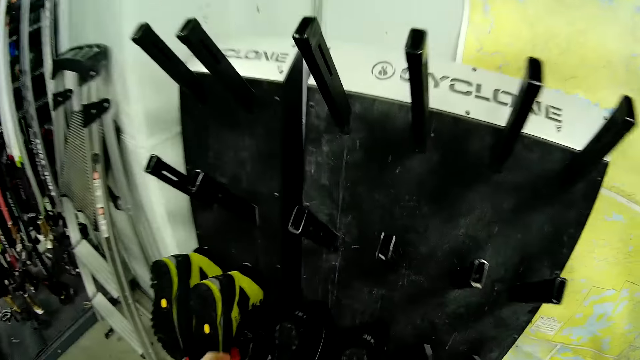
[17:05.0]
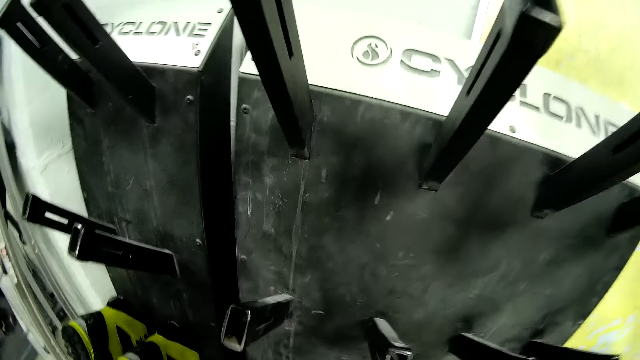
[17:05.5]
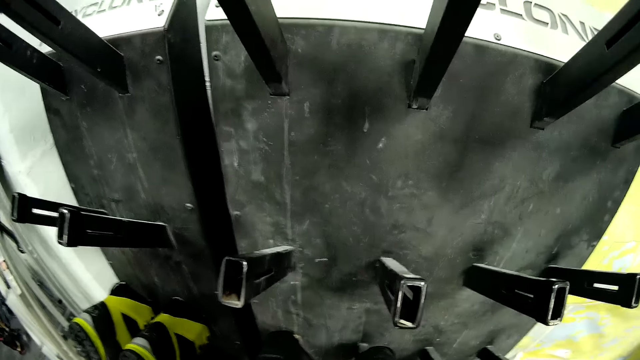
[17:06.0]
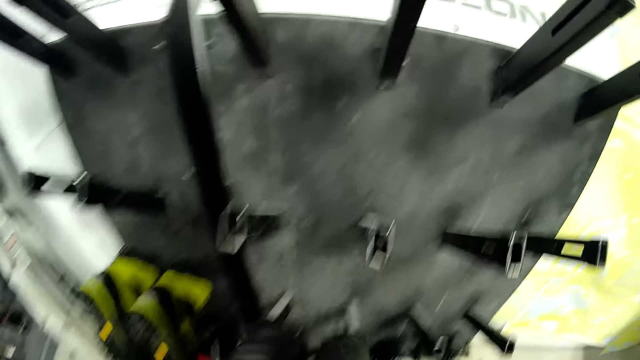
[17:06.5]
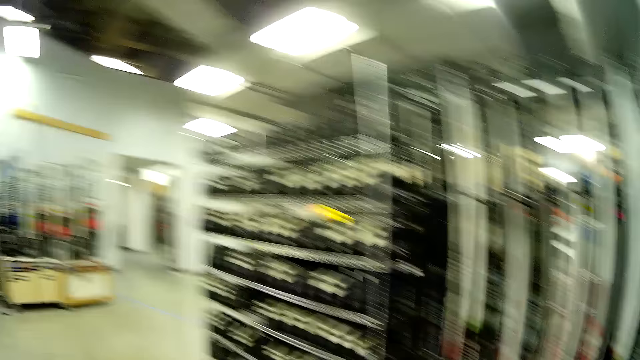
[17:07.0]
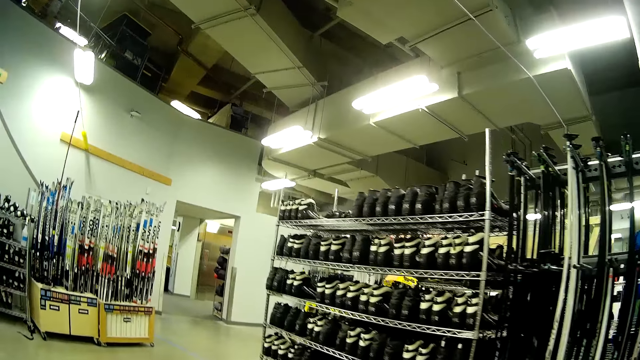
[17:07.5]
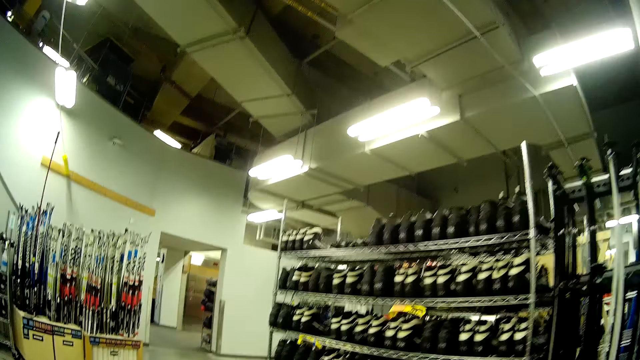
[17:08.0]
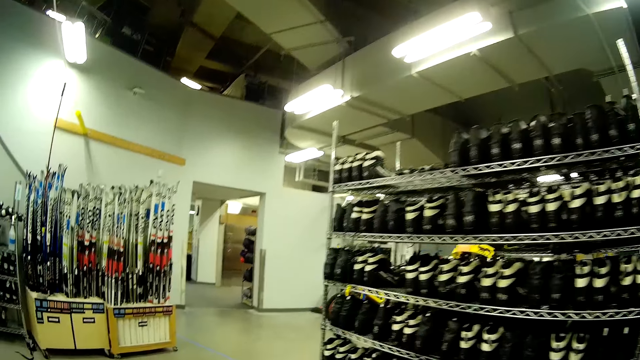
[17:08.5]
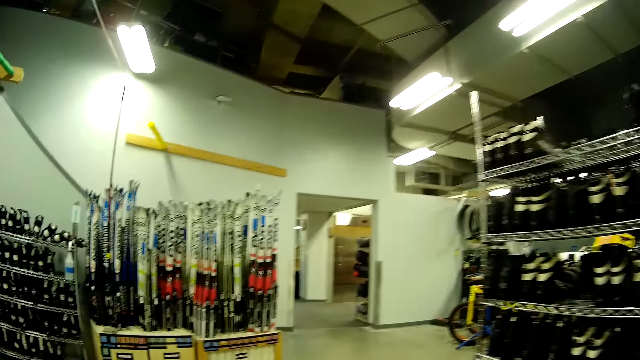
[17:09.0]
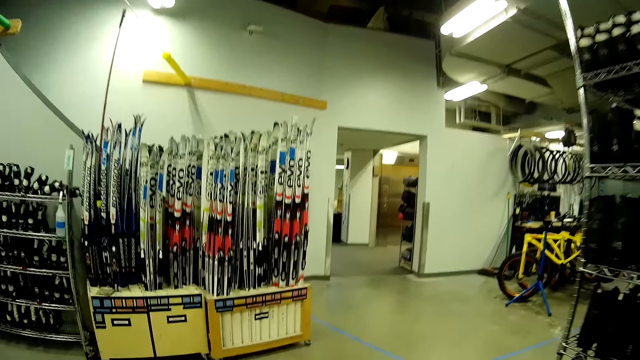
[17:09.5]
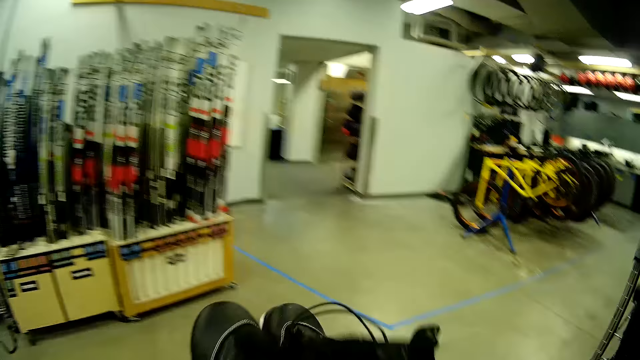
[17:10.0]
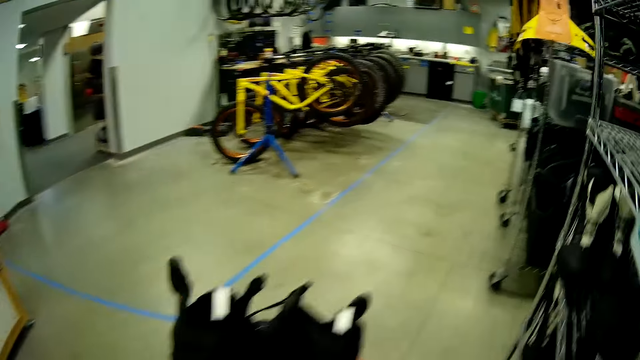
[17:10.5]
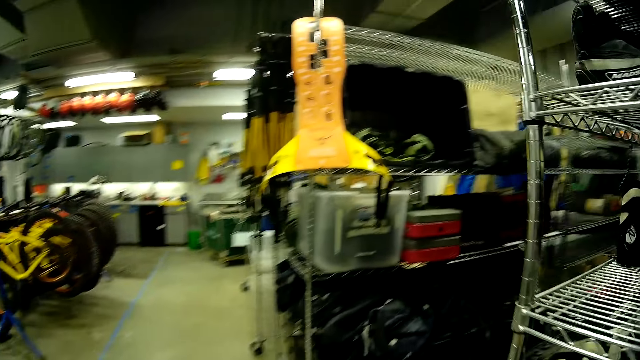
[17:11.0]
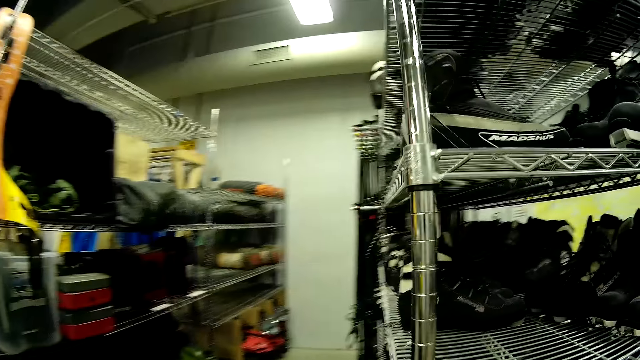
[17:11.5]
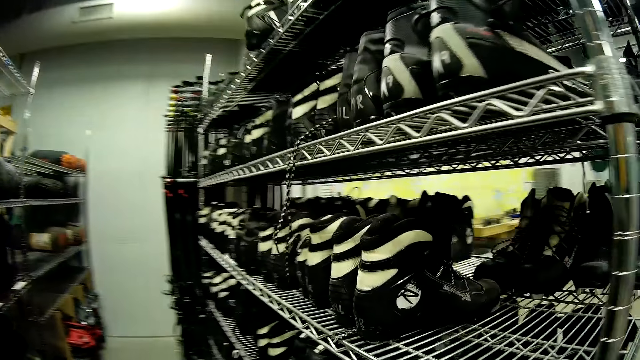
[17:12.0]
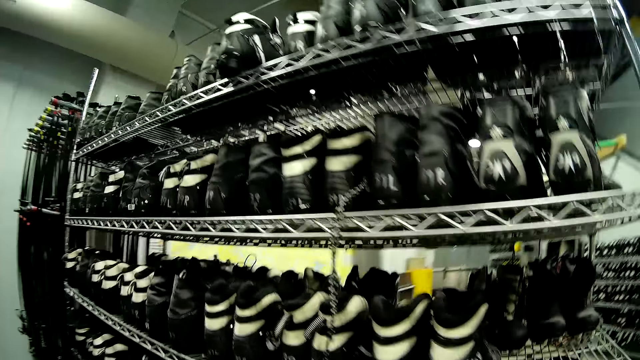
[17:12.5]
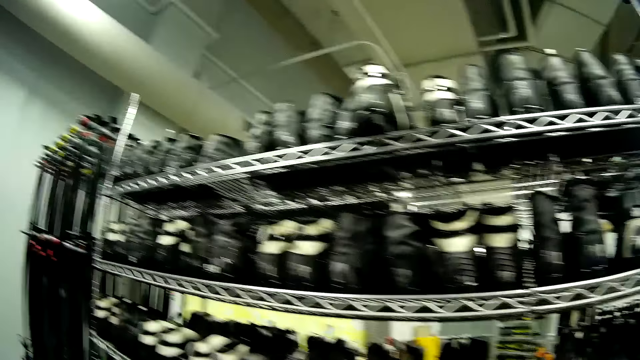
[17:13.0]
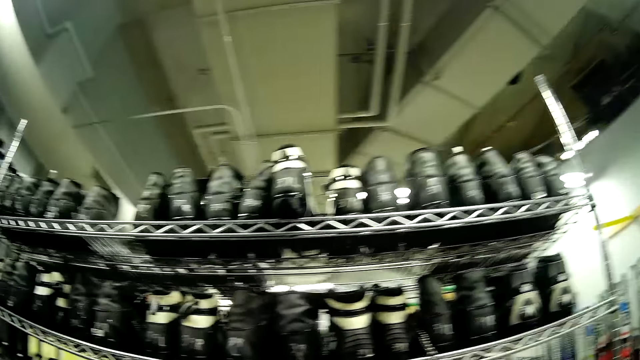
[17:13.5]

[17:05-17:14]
The camera wearer picks up shoes from the boot dryer. They carry a ninth boot. They walk across the store.

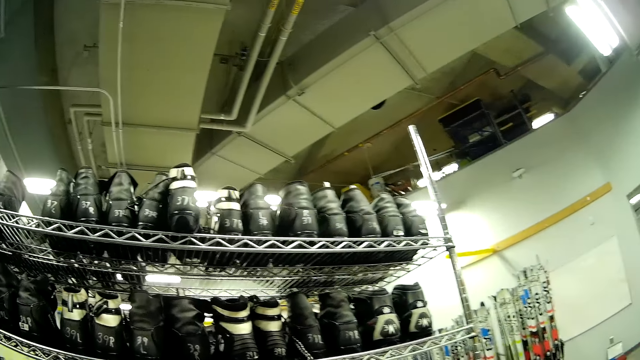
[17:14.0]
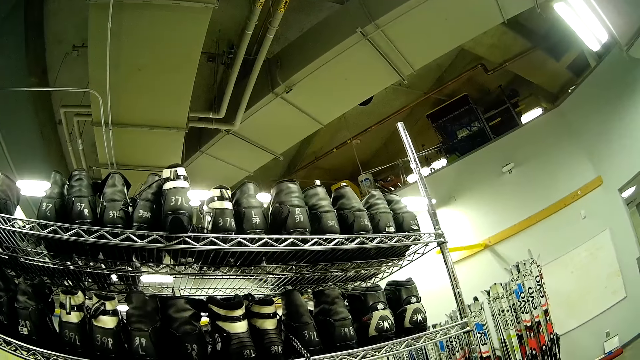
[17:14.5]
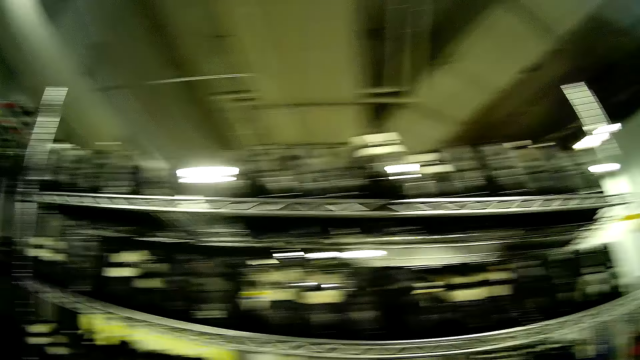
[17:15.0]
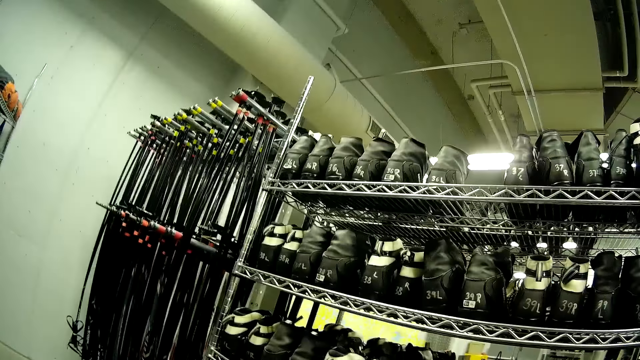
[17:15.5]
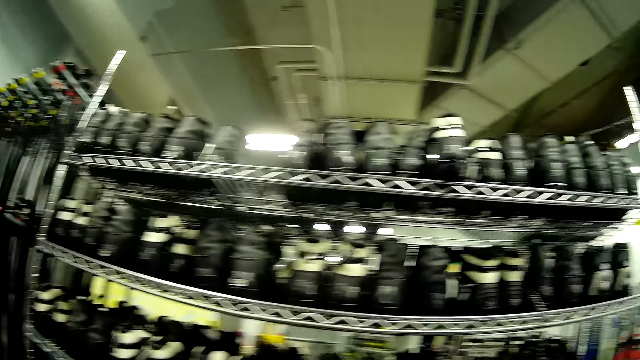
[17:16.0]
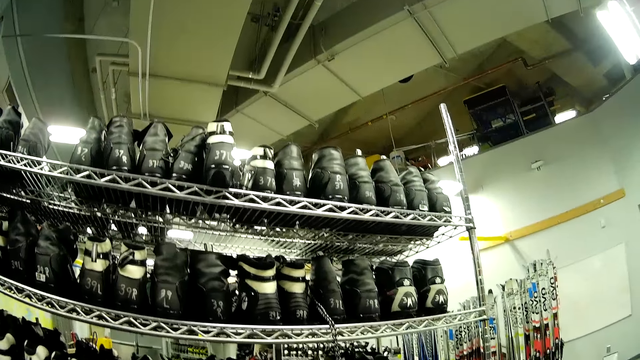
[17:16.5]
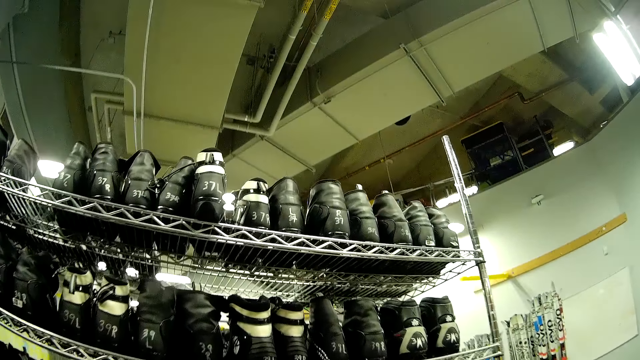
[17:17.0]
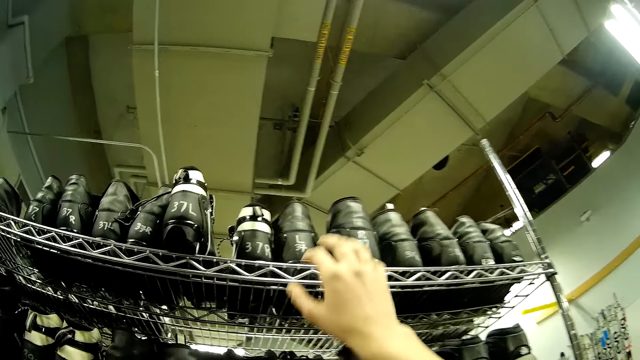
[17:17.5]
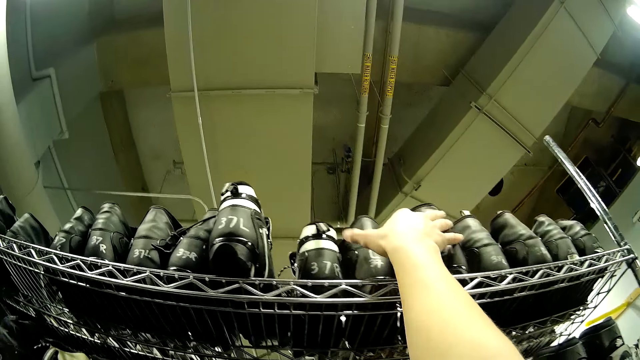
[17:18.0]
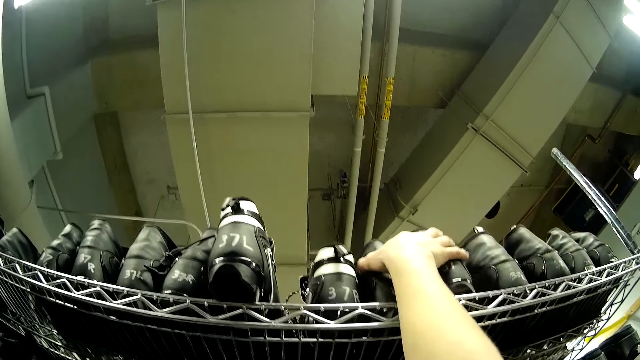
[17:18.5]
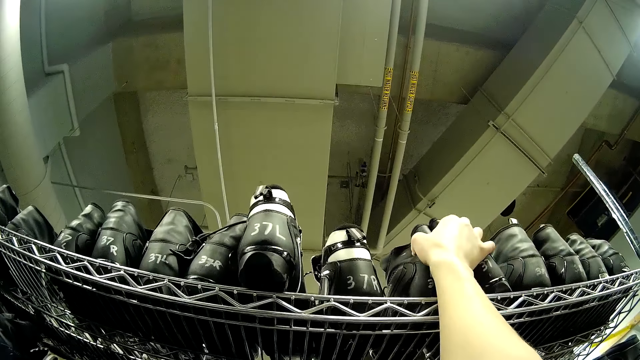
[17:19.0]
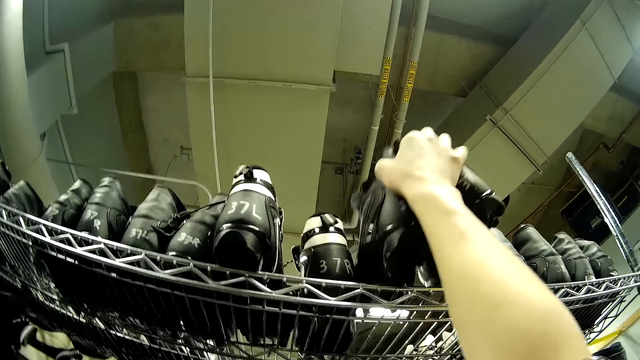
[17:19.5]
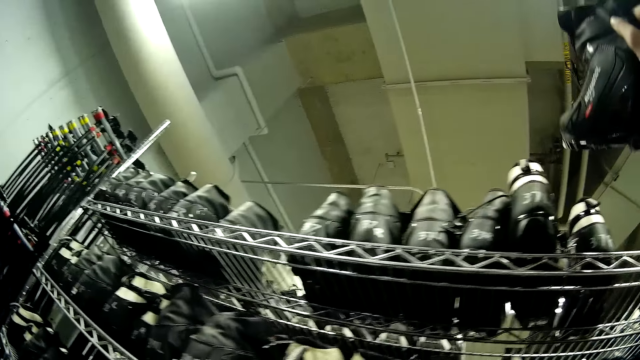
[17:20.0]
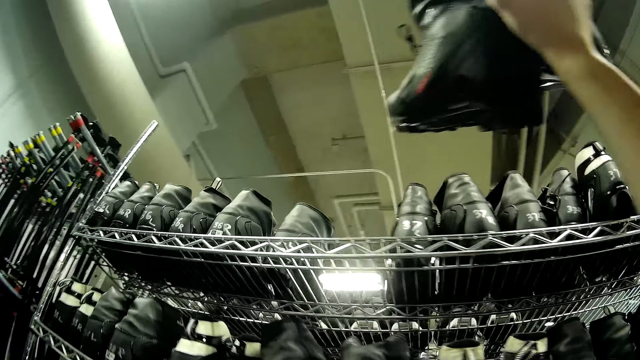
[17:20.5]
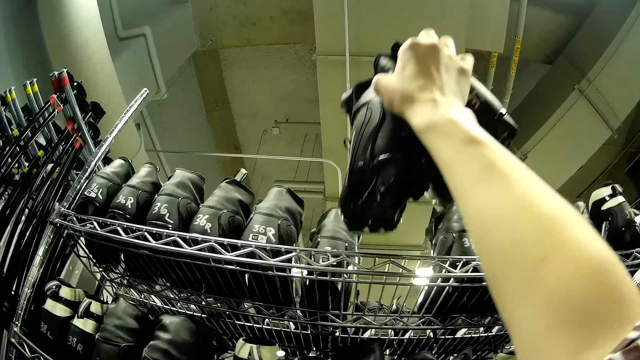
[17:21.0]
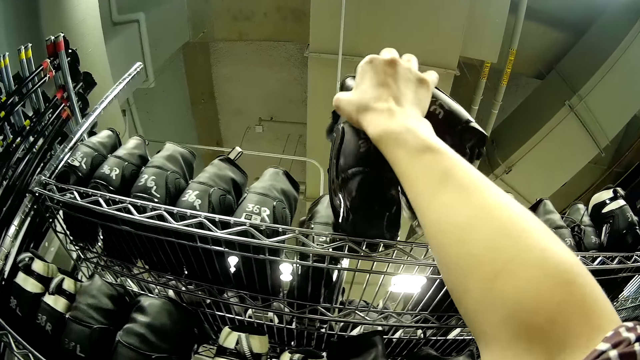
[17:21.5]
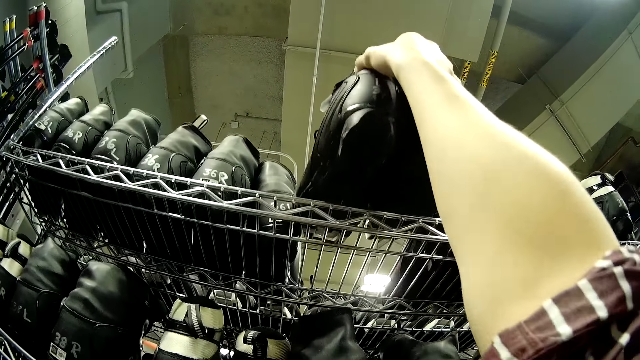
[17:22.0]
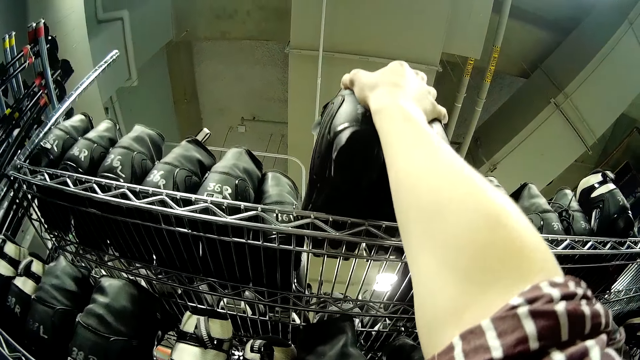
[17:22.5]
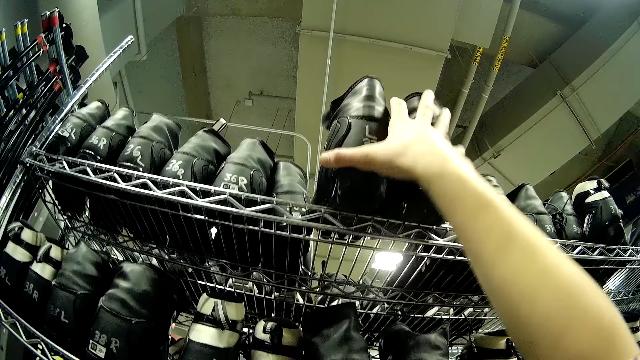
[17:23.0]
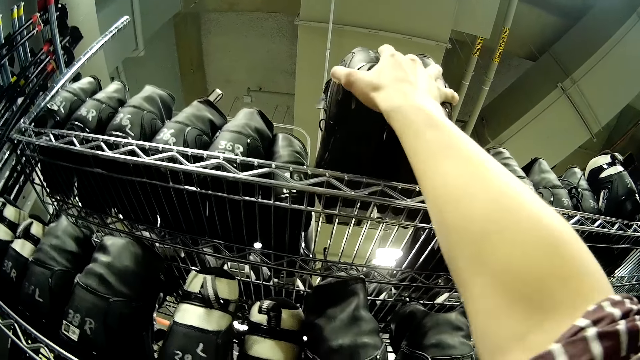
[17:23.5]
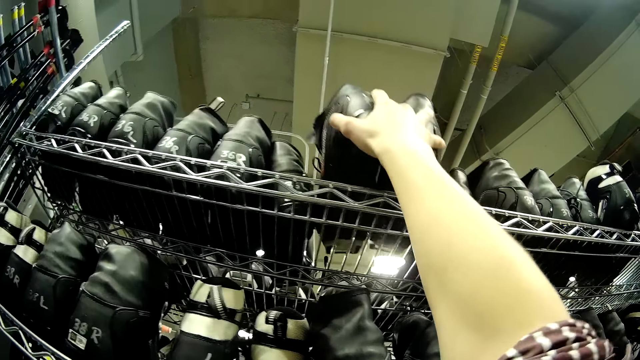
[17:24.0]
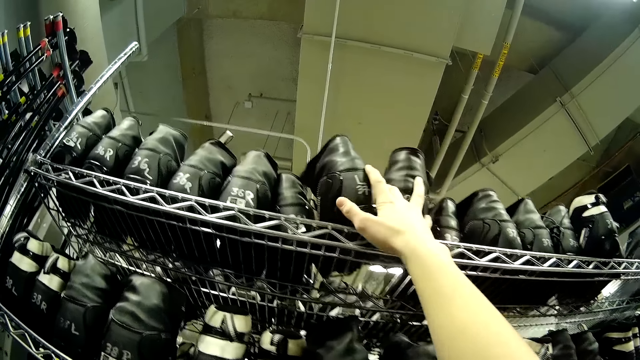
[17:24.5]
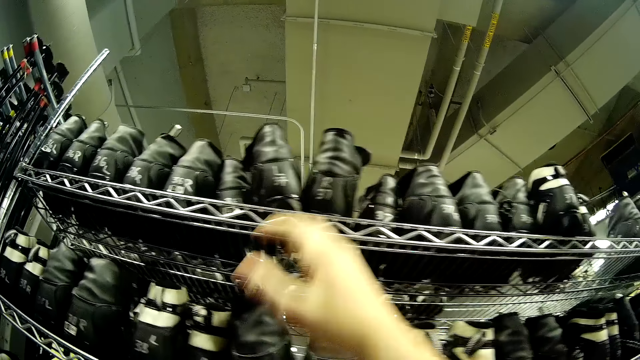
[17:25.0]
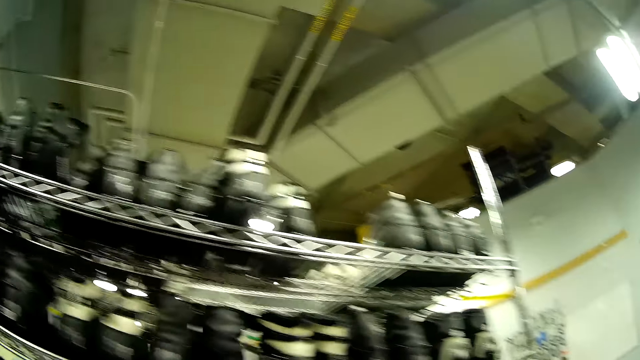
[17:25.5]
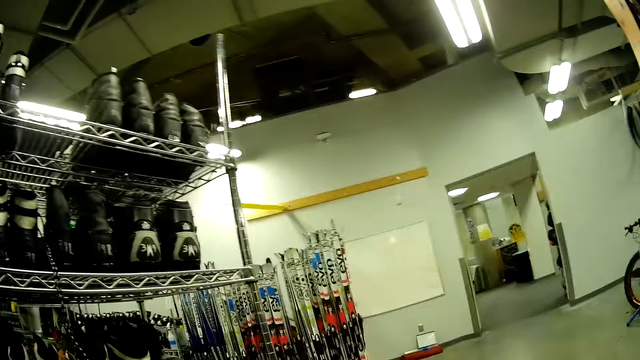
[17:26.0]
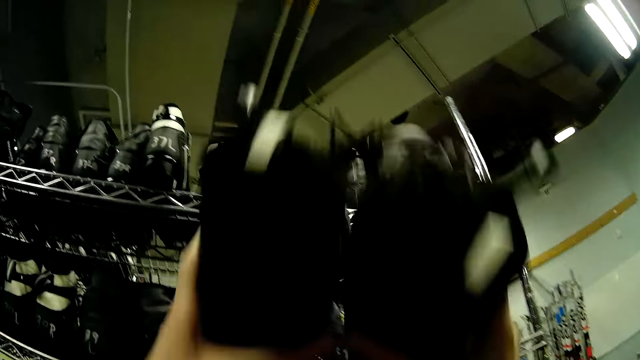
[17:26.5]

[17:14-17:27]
The camera wearer looks at the shelf. They move a boot on the first boots rack to a new position. They pick up shoes from the shelf, and put the shoes on the shelf.
